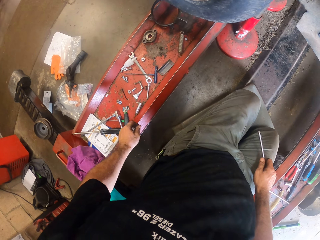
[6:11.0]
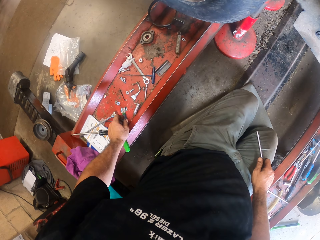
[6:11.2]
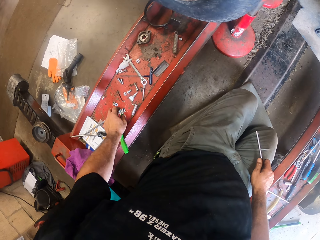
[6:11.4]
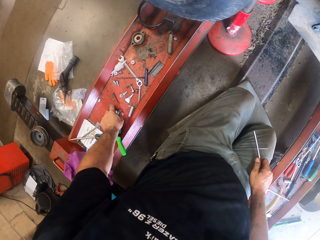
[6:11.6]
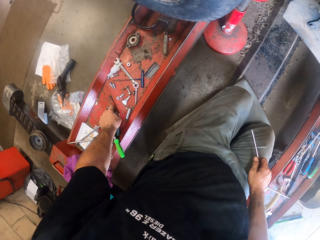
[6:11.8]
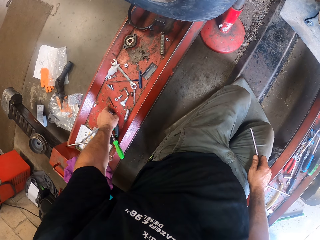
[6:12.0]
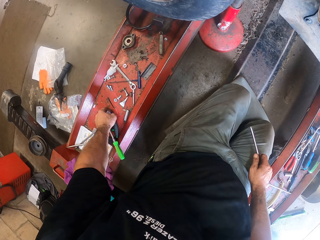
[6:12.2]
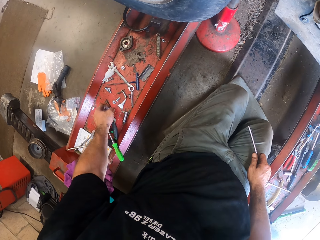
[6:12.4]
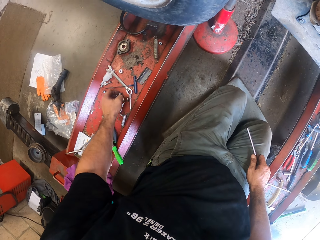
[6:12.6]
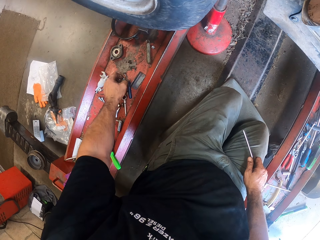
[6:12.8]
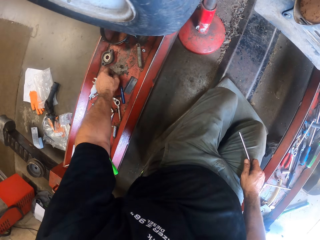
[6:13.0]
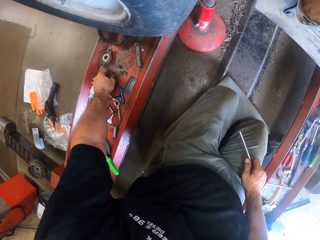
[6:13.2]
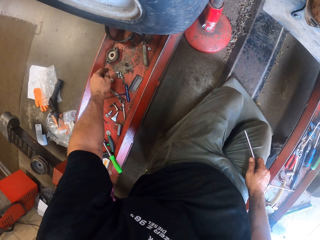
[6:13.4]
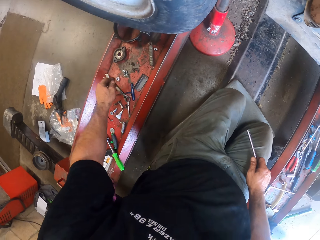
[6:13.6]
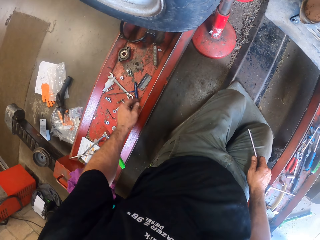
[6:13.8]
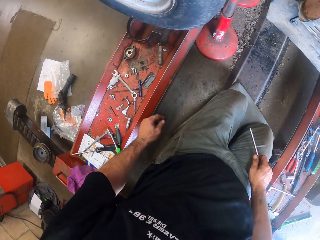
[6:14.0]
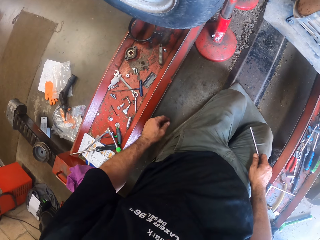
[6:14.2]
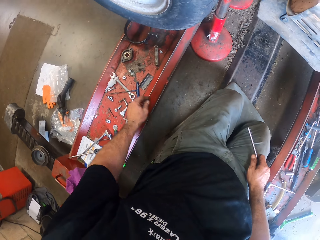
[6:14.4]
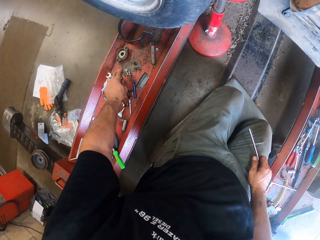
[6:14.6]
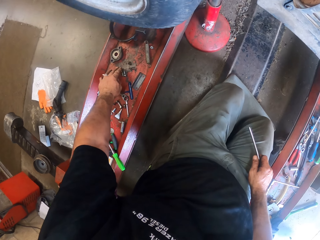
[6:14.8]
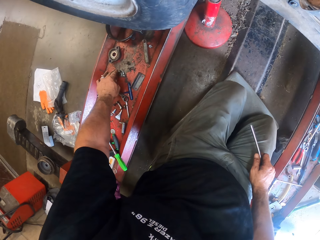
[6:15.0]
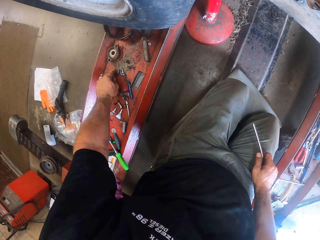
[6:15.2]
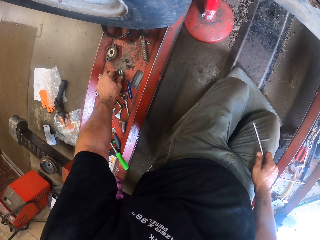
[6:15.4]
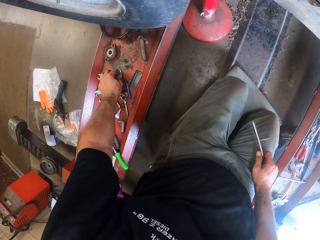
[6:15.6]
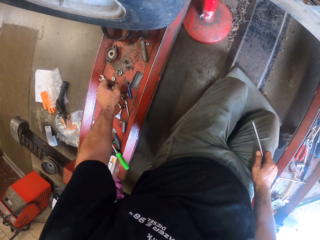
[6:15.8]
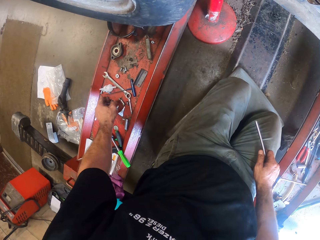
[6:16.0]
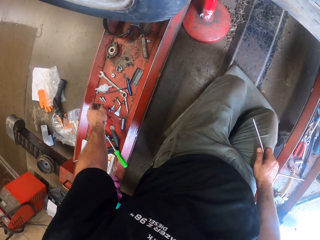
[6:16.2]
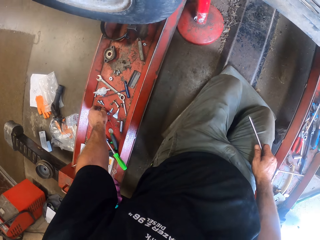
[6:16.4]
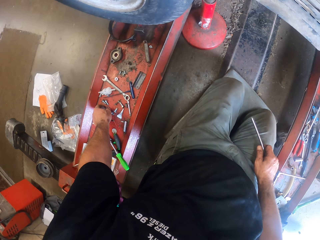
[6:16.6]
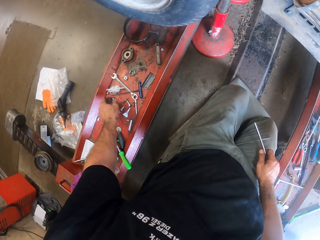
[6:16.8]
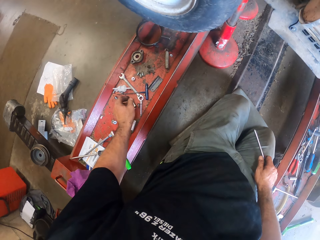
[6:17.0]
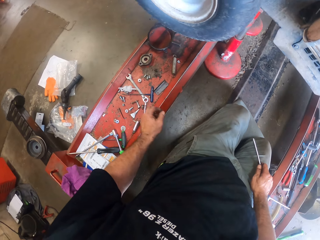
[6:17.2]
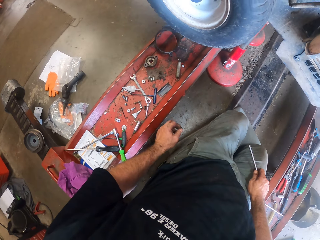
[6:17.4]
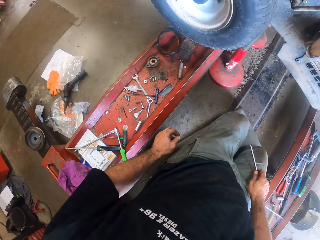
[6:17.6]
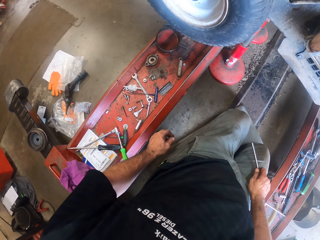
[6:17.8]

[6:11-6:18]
The camera wearer picks up a bolt. He adjusts some nuts on the rail with his left hand. He puts down the bolt. He adjusts the nuts on the rail again with his left hand.

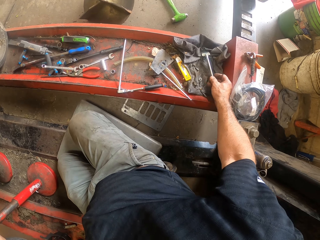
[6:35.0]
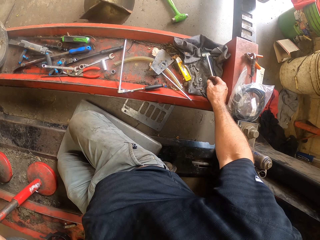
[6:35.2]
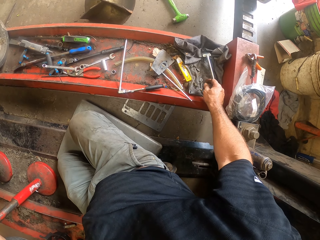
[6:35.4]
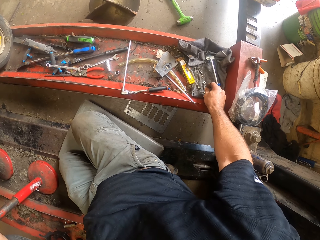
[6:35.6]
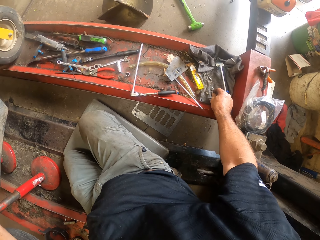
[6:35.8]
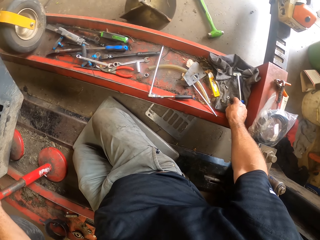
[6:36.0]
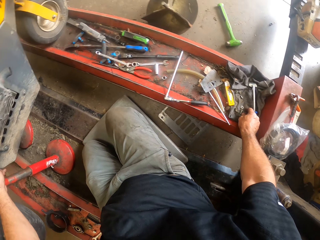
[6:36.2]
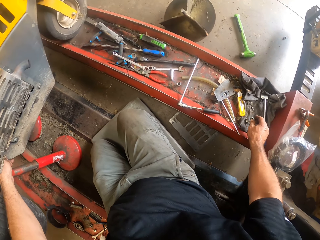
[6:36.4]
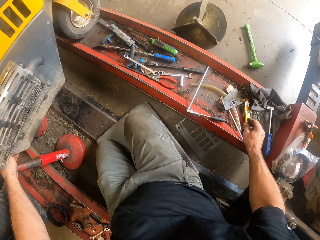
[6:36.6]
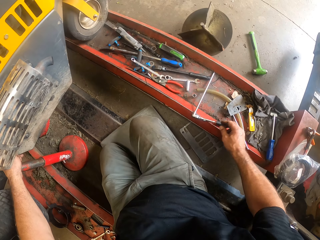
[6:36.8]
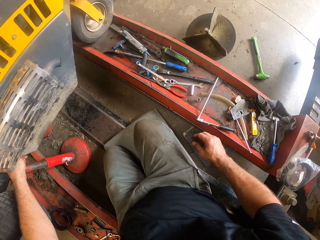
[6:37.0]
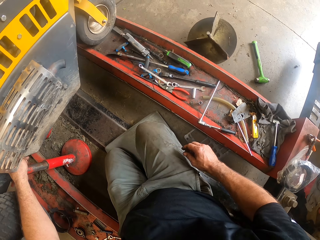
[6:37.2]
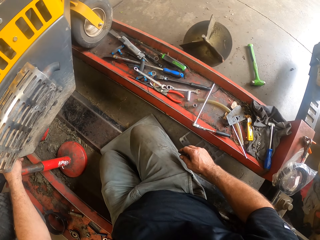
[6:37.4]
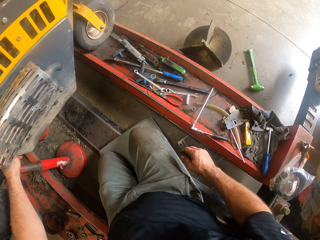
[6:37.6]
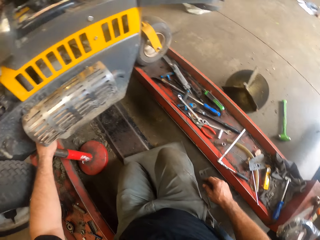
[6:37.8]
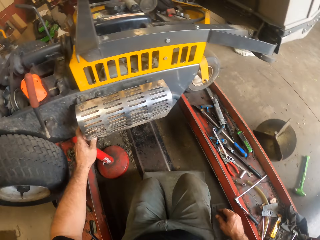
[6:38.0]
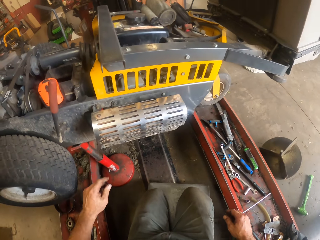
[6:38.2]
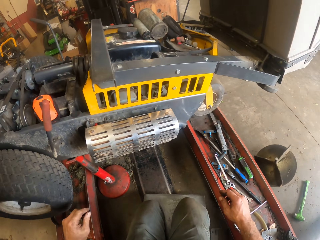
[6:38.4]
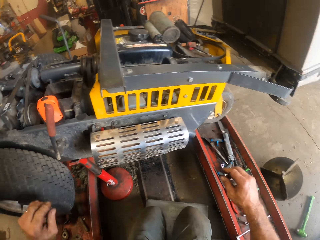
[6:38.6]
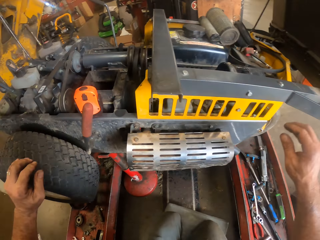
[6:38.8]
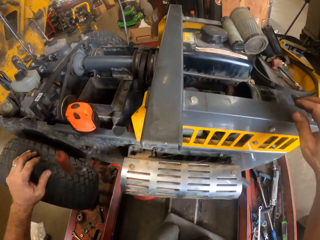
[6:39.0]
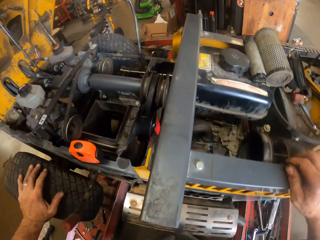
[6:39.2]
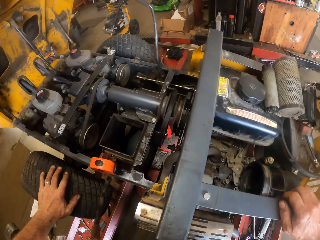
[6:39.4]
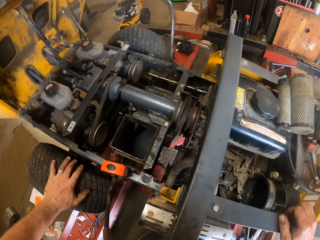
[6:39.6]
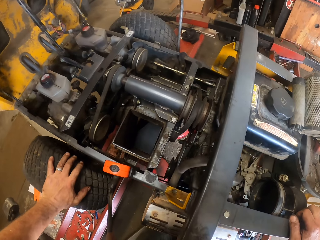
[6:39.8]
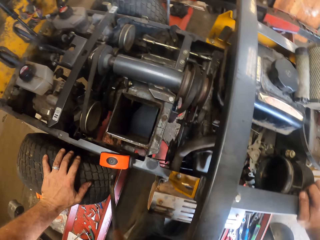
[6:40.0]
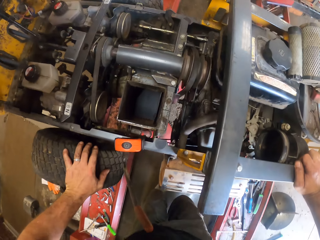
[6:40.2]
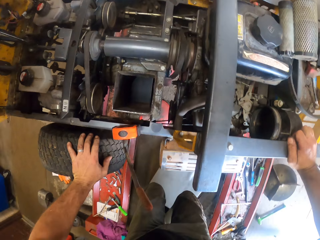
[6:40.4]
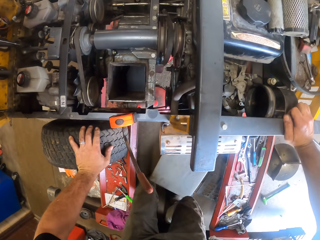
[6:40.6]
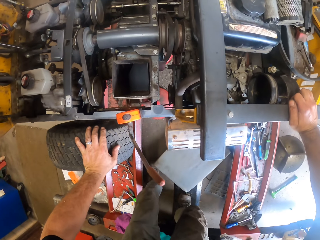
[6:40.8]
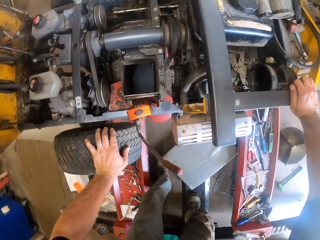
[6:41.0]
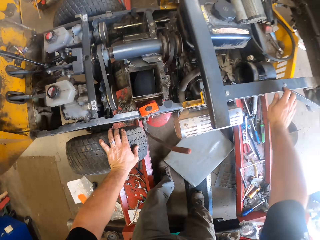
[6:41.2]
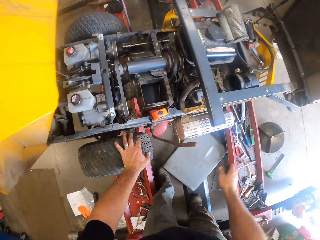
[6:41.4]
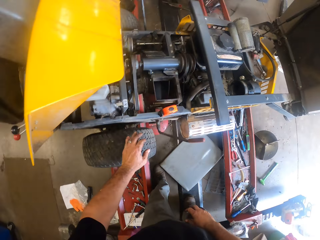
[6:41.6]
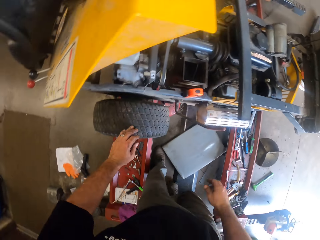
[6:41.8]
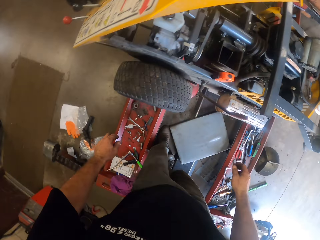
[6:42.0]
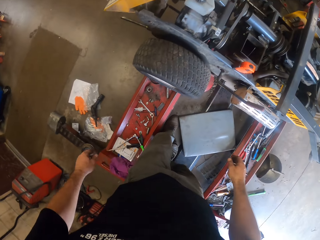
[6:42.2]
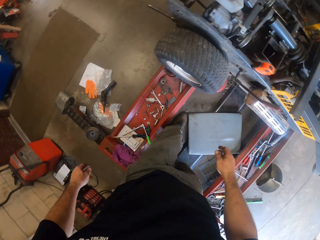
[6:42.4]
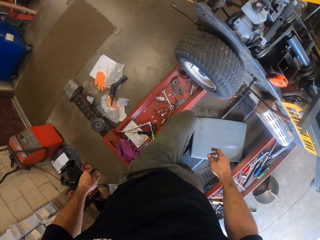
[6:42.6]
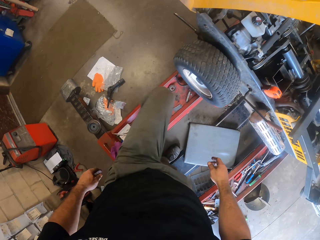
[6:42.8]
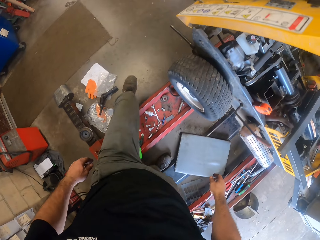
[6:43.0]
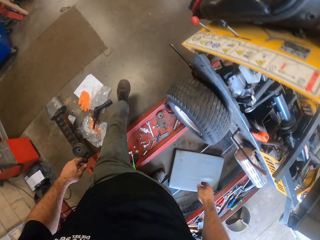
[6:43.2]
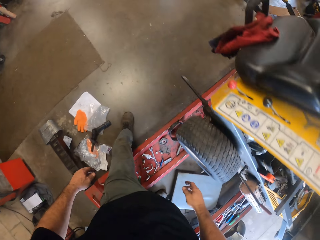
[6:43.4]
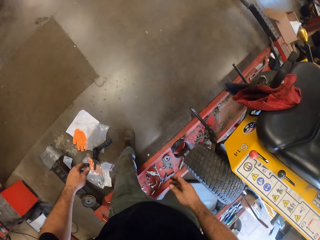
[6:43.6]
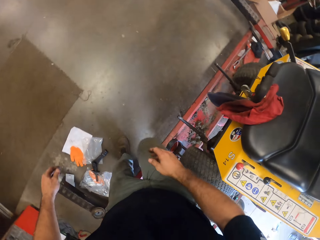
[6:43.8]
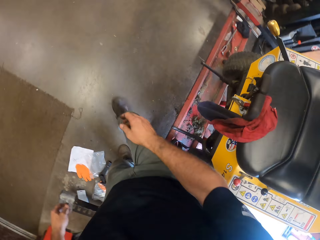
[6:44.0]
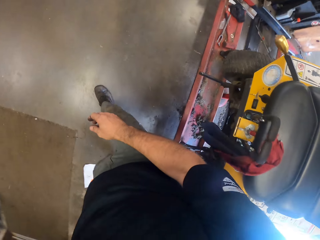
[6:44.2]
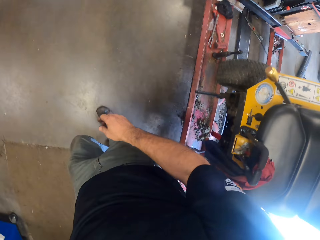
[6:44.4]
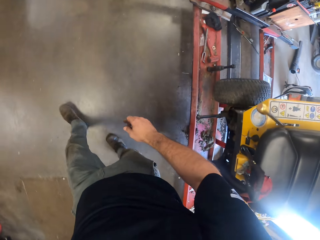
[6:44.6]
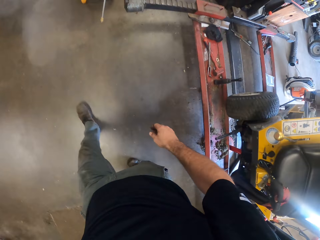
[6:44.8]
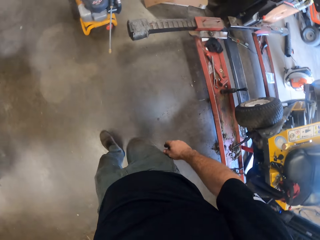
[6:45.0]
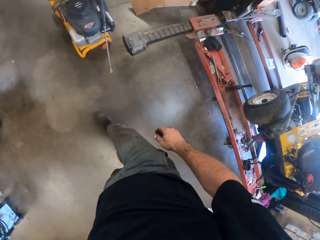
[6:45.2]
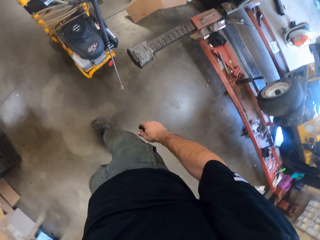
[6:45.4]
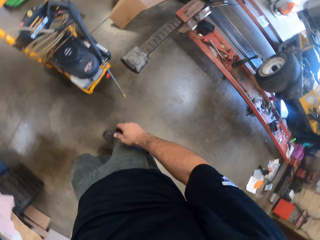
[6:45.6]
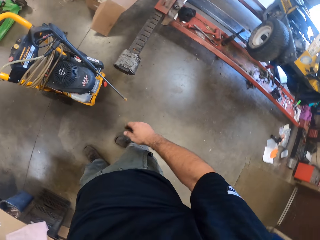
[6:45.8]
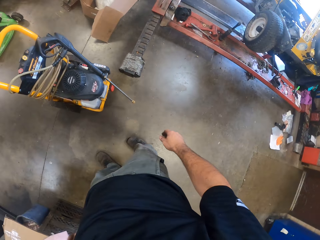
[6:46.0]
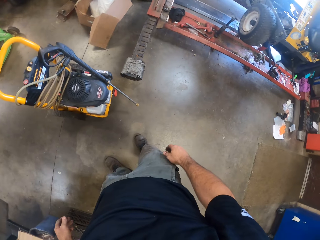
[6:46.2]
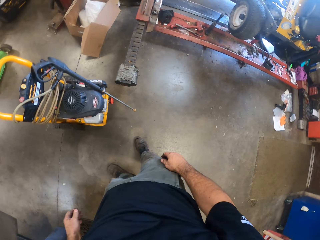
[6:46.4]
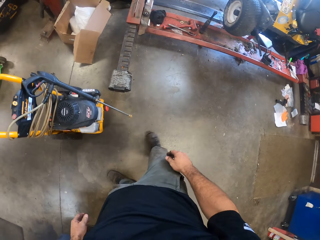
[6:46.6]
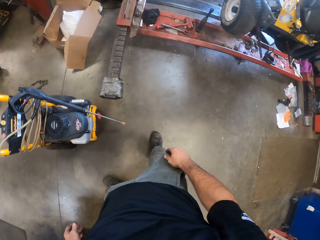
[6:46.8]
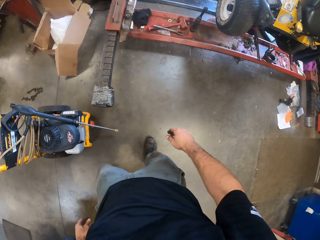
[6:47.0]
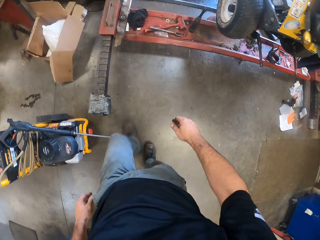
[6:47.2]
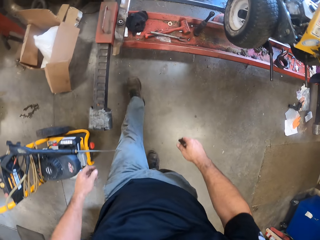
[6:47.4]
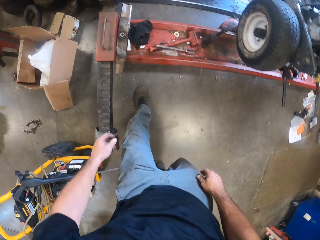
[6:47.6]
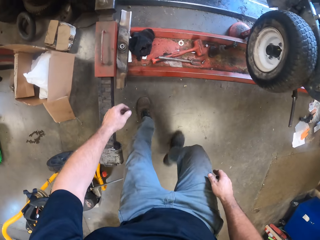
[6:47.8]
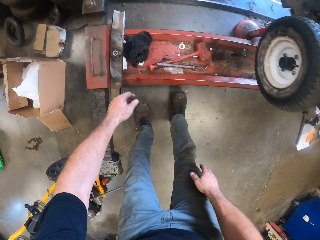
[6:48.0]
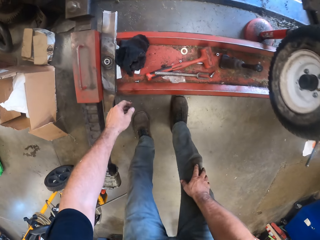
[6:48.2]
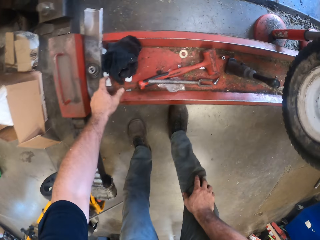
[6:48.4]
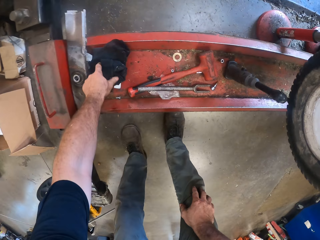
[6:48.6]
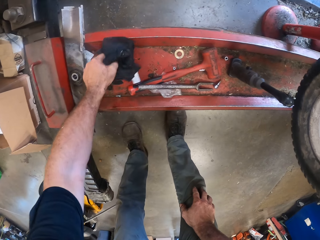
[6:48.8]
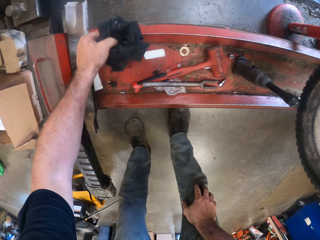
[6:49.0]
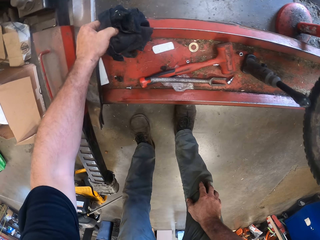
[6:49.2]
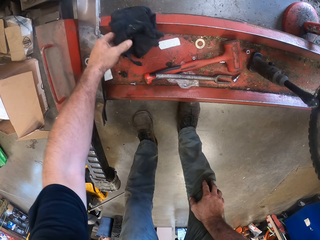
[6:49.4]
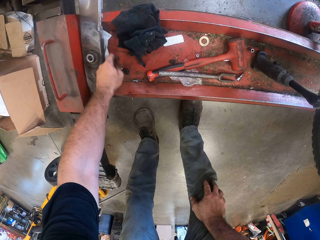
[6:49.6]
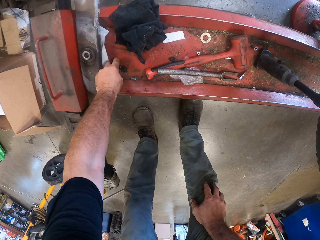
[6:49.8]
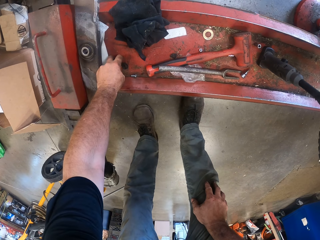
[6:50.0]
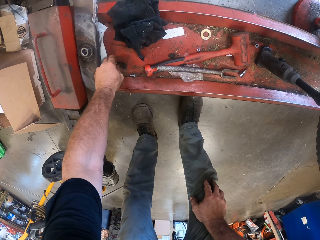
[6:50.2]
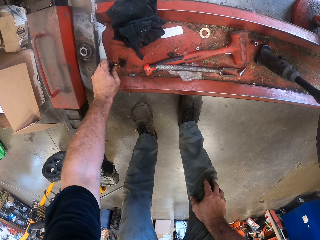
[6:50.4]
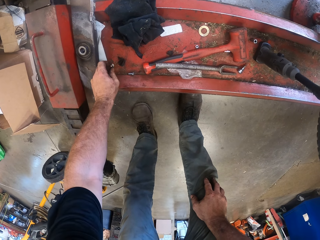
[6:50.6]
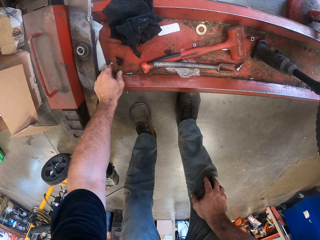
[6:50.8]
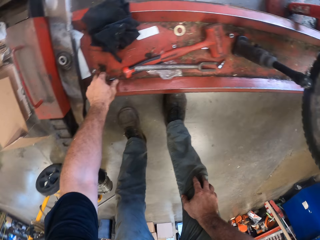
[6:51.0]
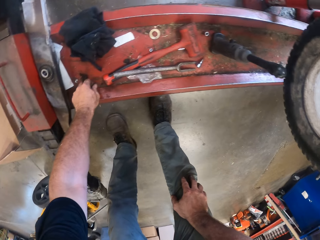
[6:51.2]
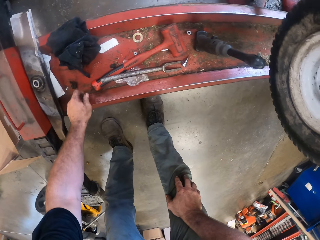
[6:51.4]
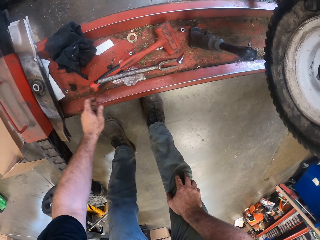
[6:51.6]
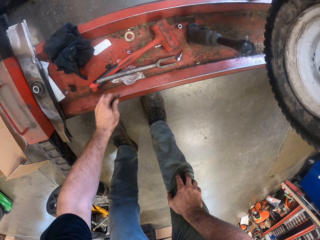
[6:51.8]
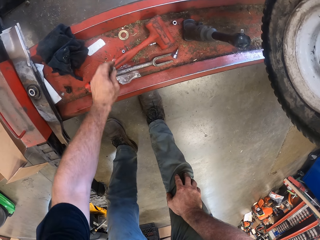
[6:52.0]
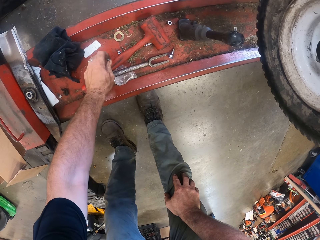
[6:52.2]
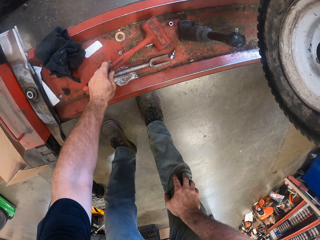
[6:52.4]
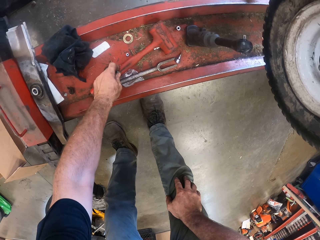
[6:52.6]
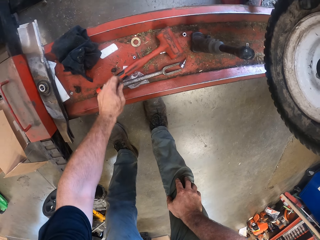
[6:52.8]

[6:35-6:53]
The camera wearer drops the nut on the rail with his right hand. He walks around. He picks up a cloth on the rail with his left hand and drops back the cloth on the rail with his left hand. He adjusts a bolt on the rail with his left hand. He picks up a nut on the rail with his left hand.
